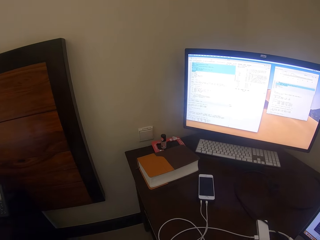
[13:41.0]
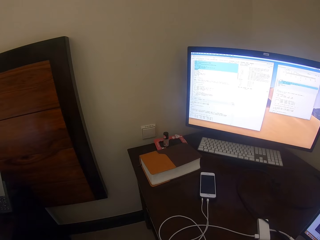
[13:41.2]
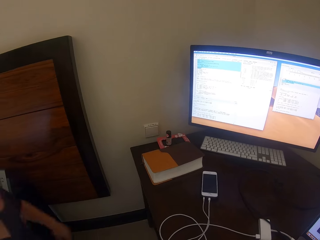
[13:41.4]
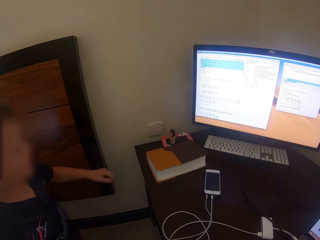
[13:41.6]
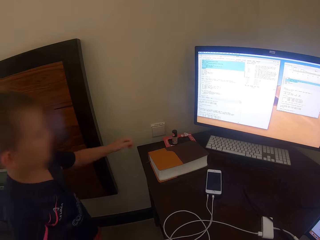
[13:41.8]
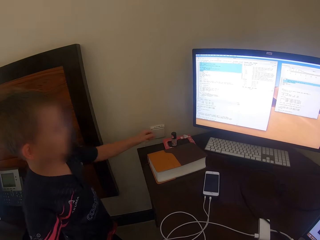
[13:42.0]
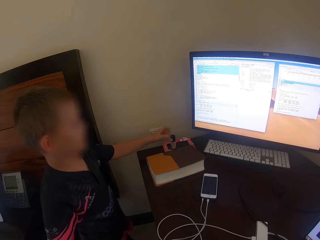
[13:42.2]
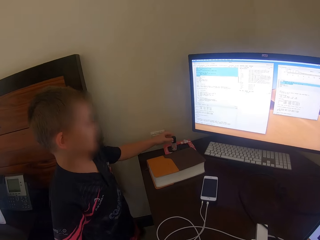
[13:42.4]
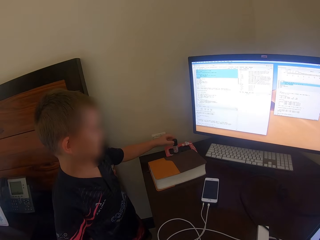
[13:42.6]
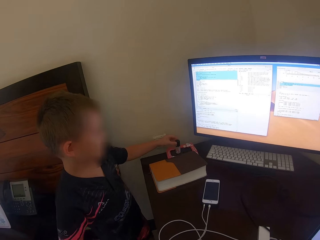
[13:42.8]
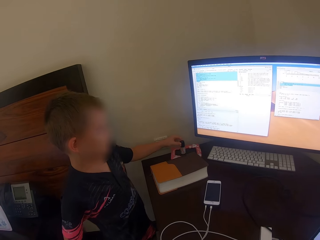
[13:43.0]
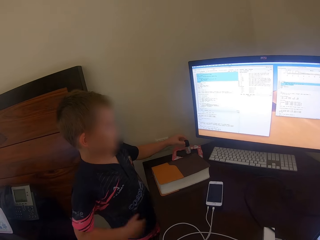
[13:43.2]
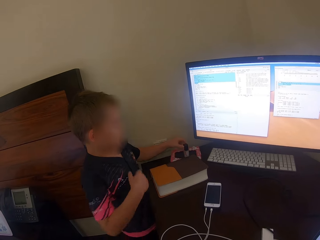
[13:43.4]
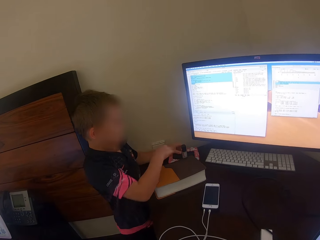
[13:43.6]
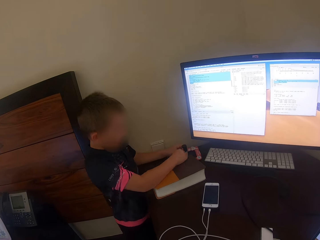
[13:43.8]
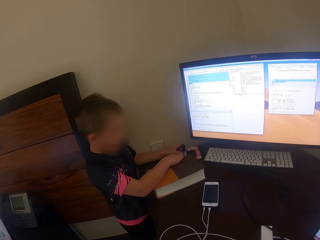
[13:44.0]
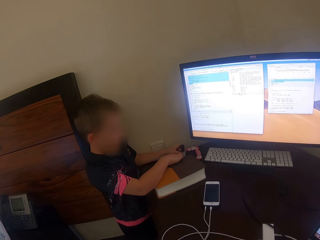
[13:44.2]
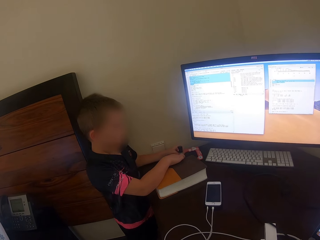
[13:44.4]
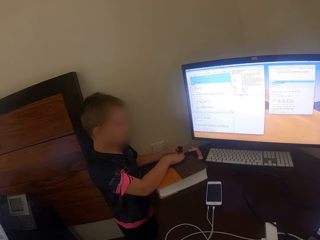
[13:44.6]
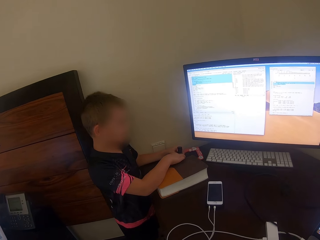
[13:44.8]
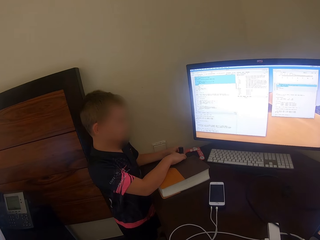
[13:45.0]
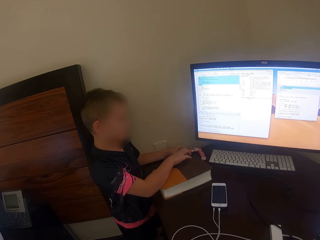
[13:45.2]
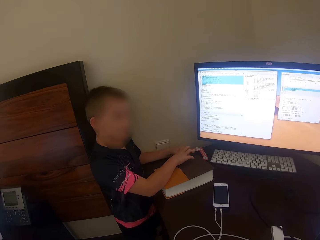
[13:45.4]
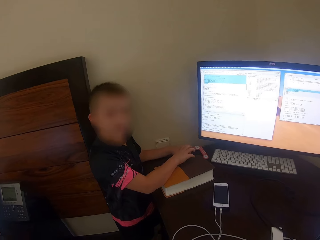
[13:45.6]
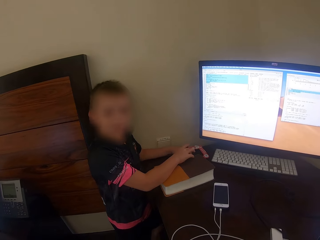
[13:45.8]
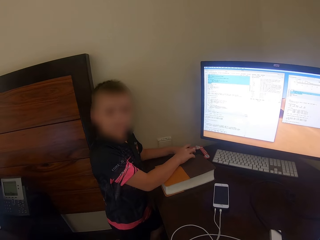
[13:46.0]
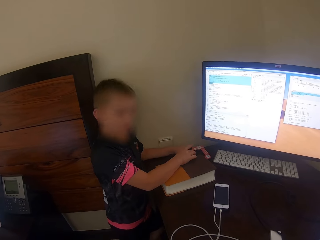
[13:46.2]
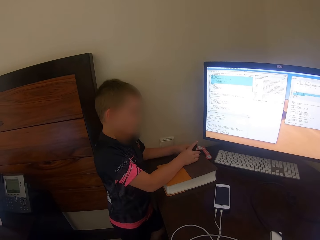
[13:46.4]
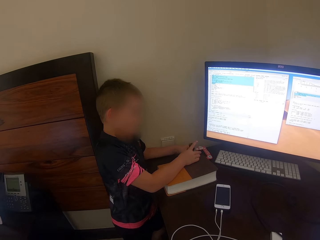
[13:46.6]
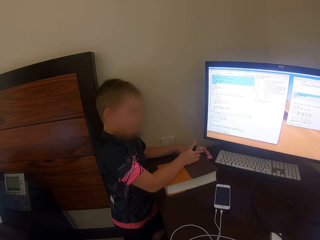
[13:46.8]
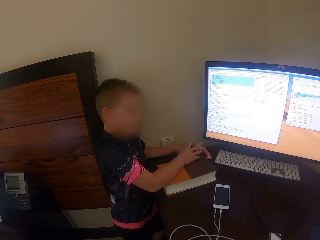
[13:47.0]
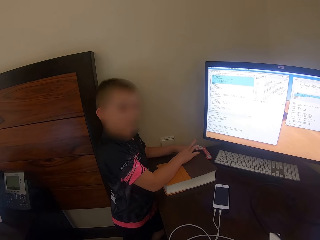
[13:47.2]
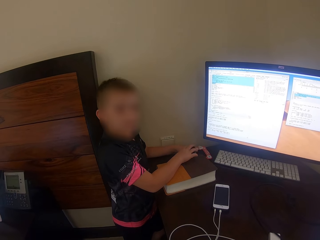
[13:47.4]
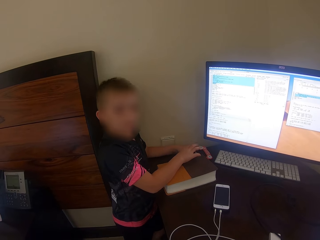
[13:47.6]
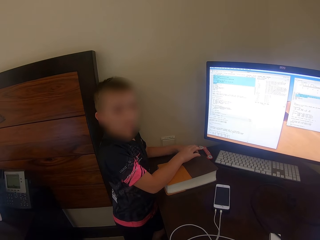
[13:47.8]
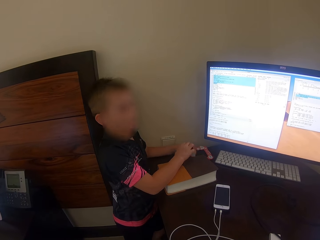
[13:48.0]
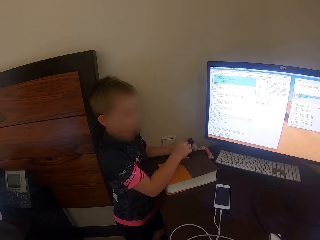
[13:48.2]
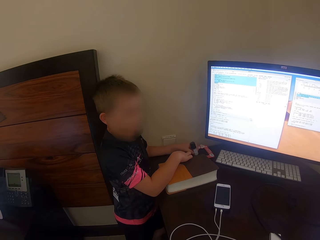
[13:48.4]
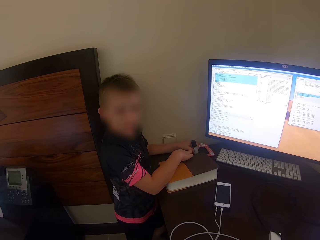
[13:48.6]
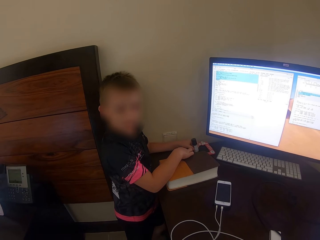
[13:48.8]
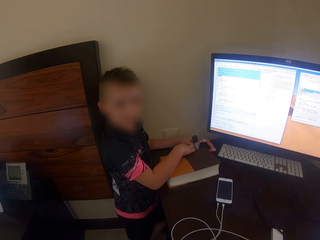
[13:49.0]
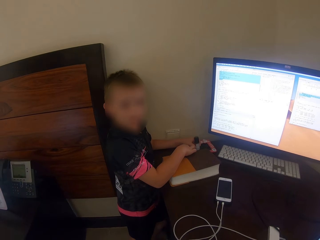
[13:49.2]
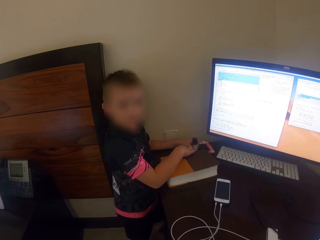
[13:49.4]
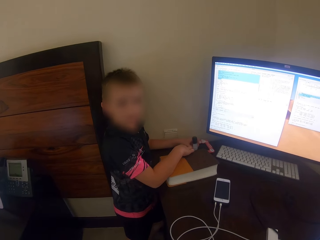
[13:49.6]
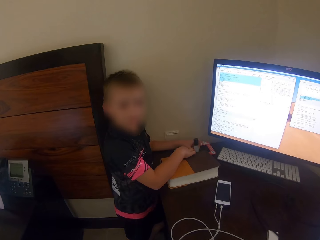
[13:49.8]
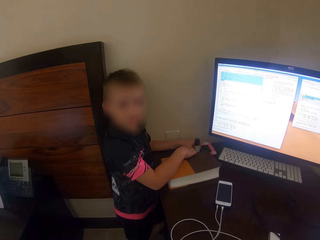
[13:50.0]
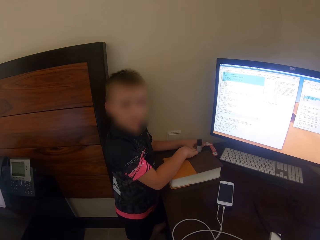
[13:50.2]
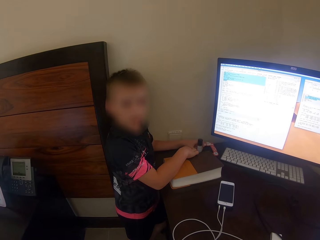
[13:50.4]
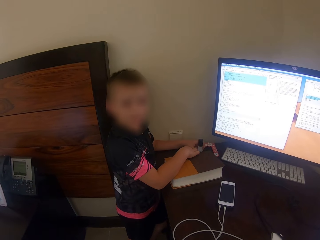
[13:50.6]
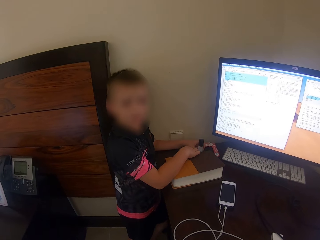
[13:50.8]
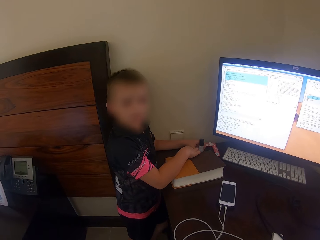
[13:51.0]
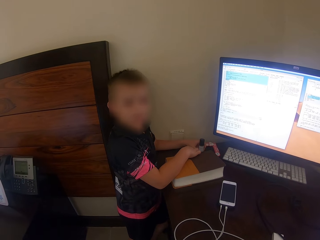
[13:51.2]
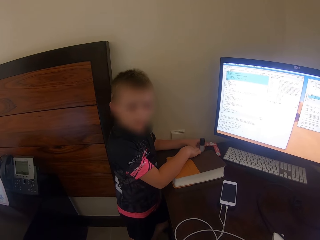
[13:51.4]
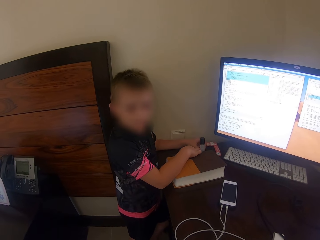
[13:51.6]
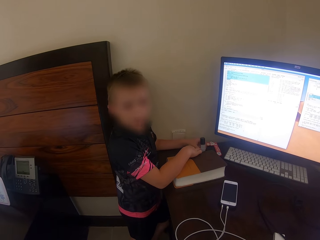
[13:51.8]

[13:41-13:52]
A man picks up the oil. Another man converses with a kid. The other man moves the hands.

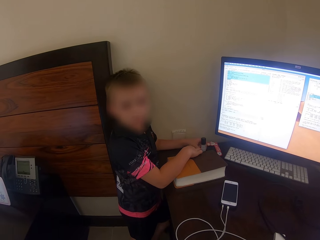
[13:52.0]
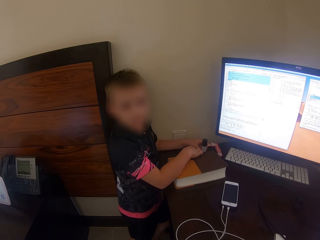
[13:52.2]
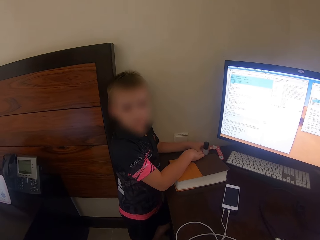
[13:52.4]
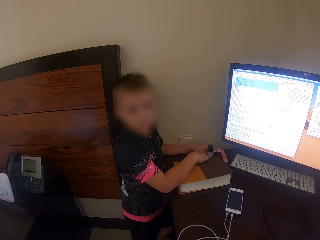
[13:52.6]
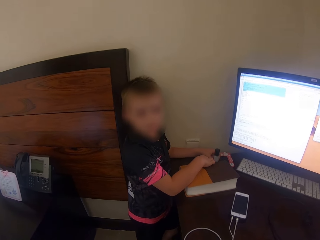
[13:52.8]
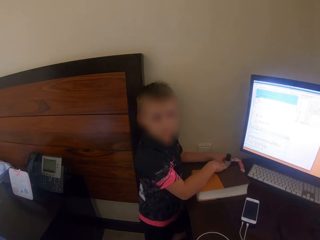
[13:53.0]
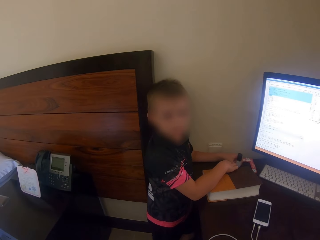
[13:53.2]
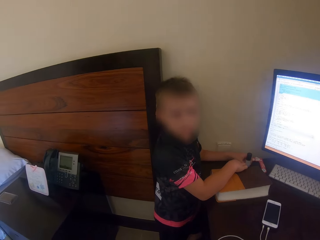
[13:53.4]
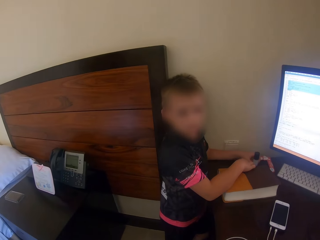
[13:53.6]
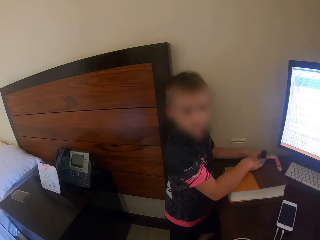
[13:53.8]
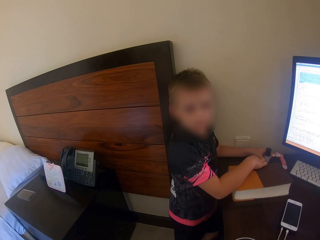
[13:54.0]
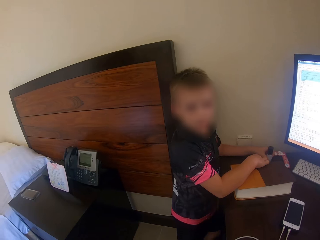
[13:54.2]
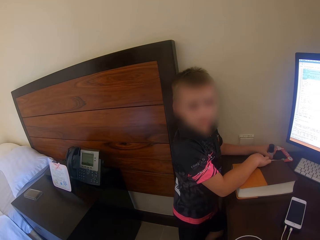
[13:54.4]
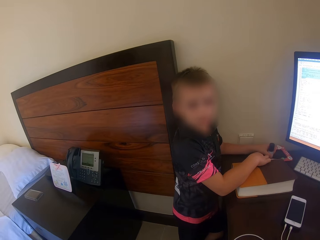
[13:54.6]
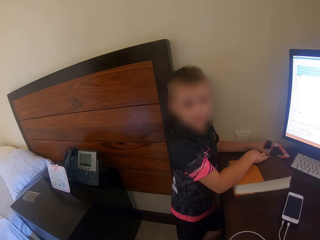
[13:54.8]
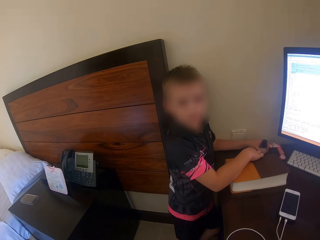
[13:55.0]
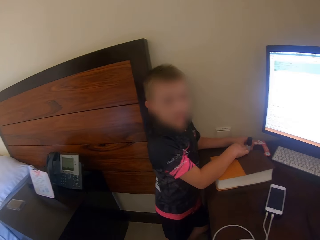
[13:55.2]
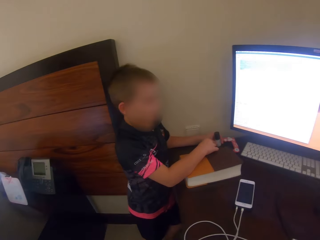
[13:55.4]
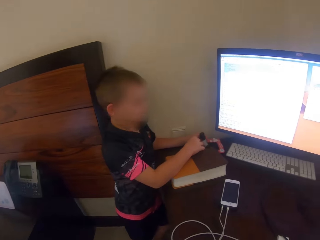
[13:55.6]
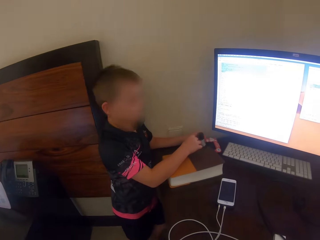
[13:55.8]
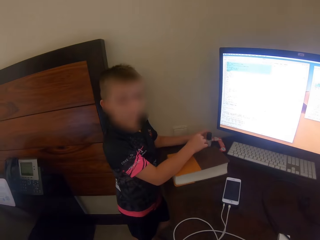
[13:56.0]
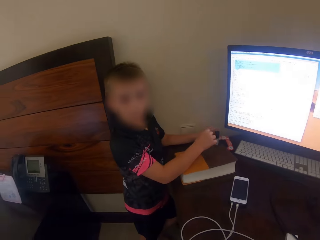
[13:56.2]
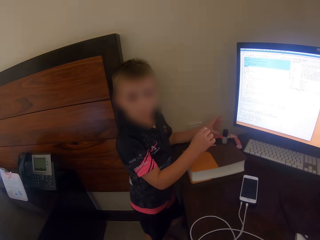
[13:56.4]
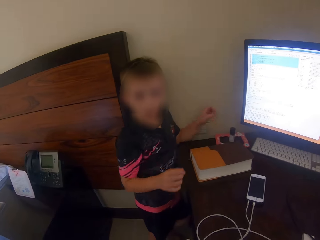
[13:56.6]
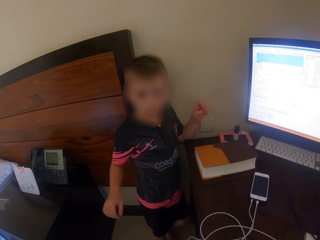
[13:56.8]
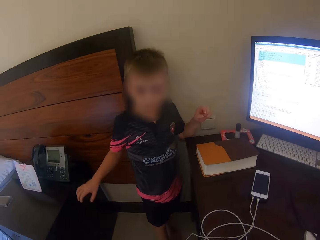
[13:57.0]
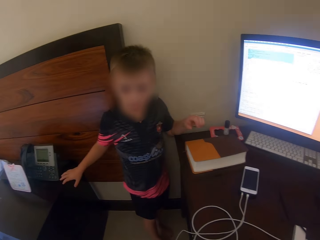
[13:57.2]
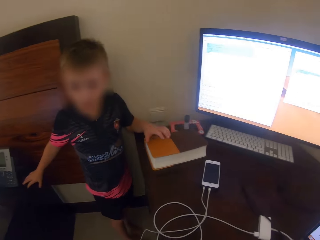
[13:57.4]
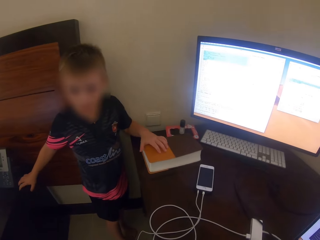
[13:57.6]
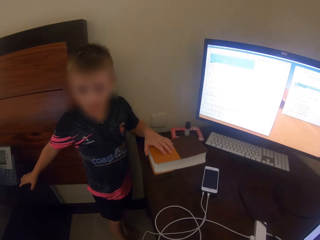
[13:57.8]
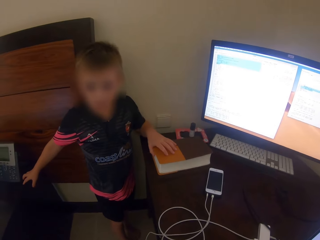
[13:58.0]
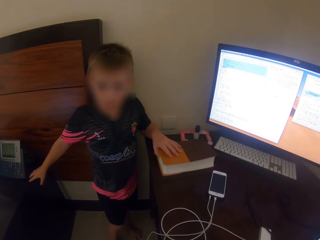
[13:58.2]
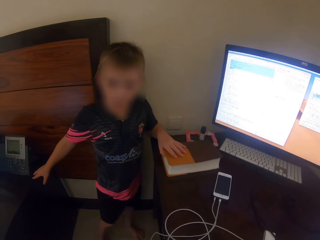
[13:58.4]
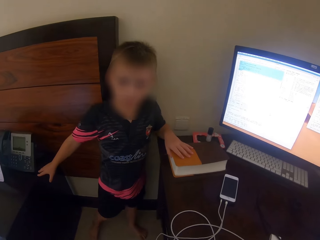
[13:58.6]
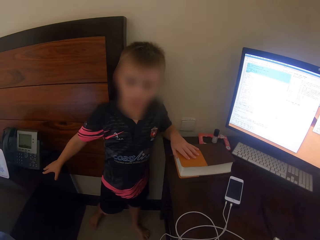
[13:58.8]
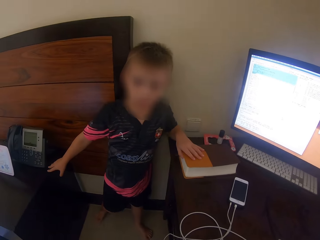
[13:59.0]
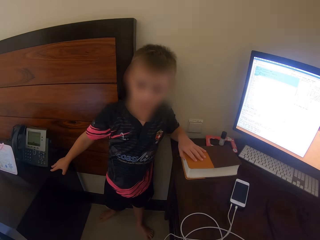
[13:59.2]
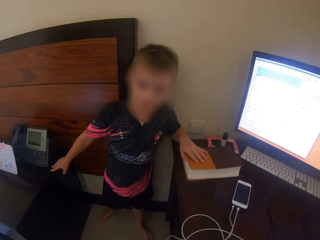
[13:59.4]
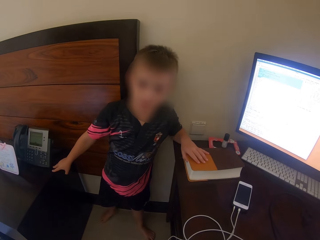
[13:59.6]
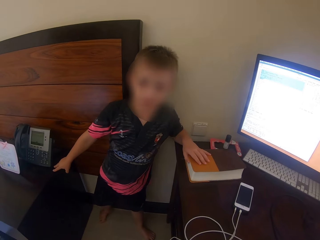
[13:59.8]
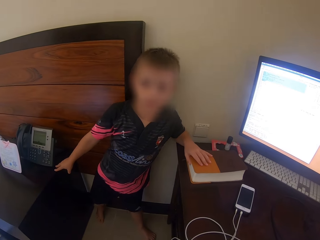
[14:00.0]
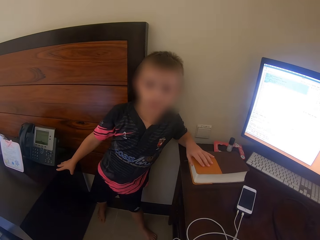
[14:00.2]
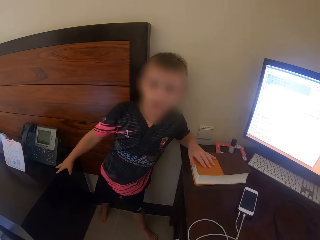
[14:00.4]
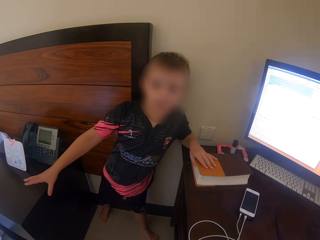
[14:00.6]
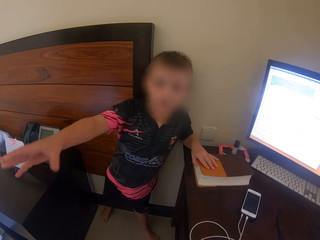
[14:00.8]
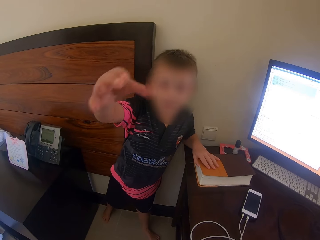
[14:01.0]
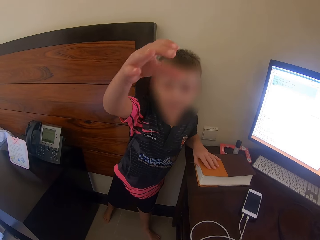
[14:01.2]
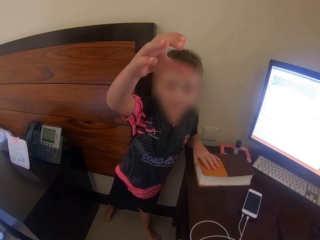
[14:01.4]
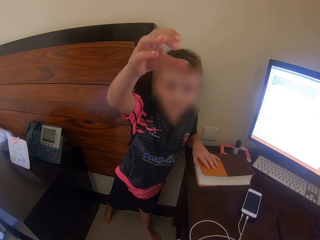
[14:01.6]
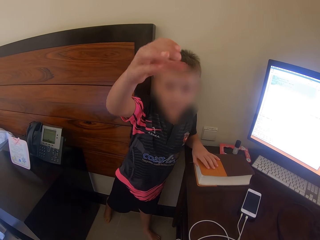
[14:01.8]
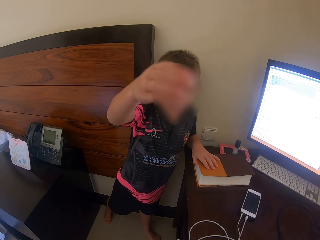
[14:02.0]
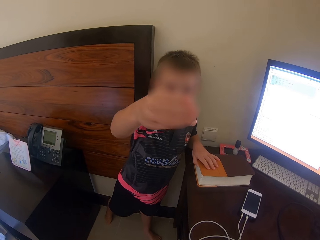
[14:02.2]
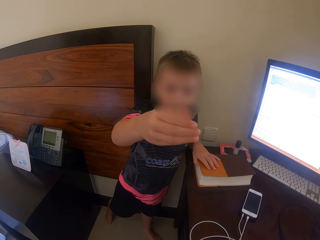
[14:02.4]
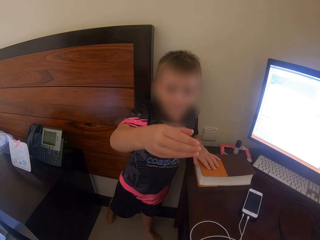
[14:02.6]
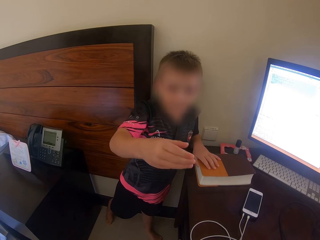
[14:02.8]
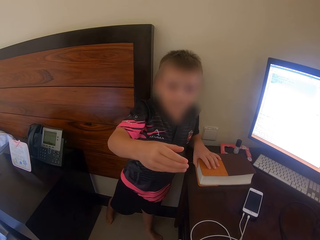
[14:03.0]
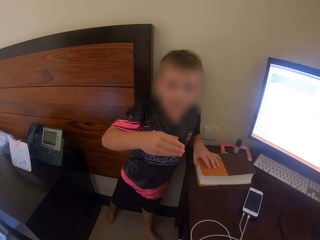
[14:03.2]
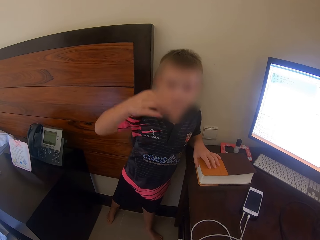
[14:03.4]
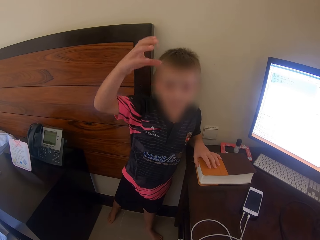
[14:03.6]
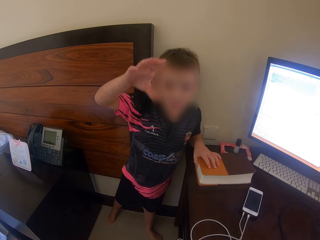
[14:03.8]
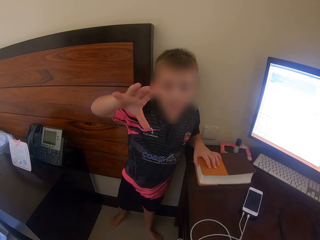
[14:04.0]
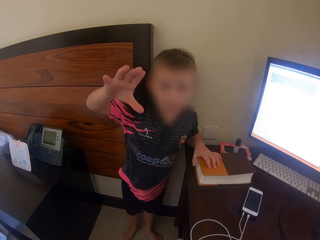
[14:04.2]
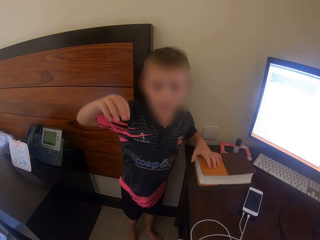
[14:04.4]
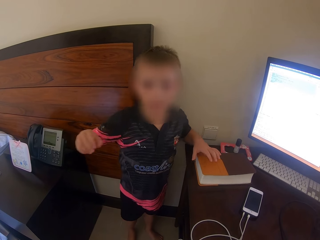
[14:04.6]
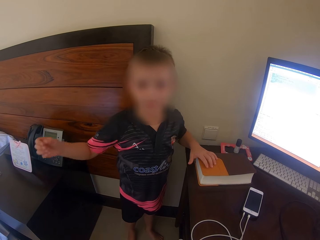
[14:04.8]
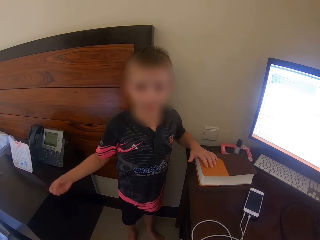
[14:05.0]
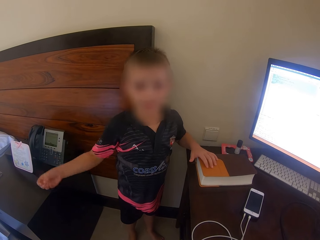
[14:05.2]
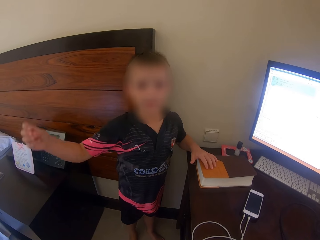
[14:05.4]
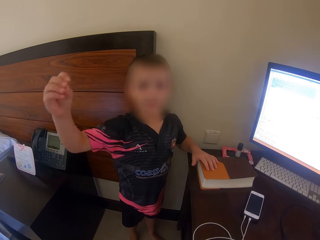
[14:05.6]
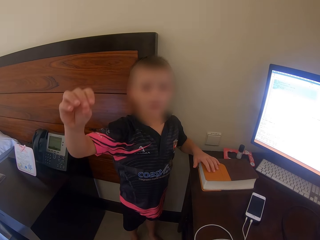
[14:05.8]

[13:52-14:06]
The camera wearer looks around. A man talks and moves the hand. The camera wearer talks. The man talks and moves the hand.
